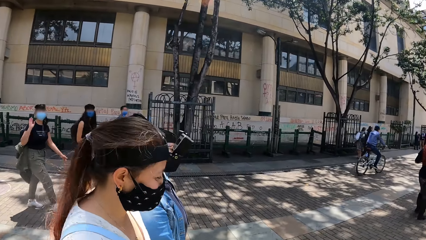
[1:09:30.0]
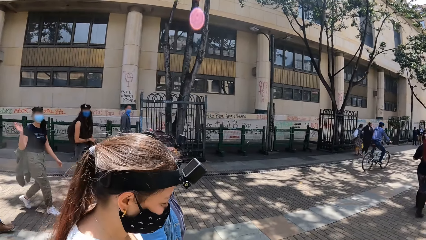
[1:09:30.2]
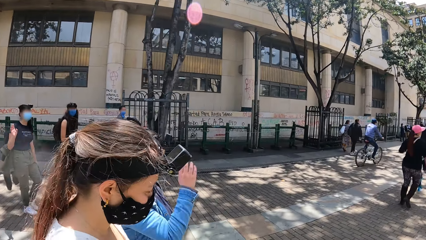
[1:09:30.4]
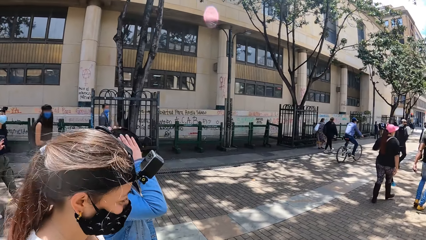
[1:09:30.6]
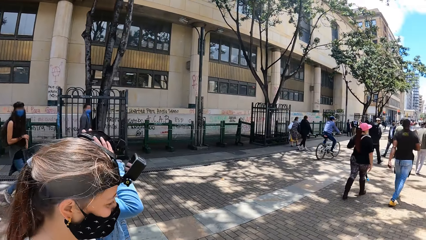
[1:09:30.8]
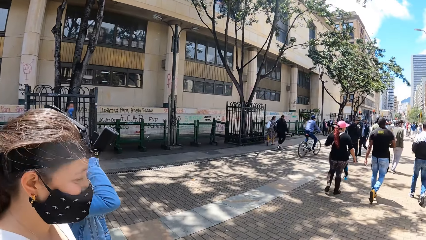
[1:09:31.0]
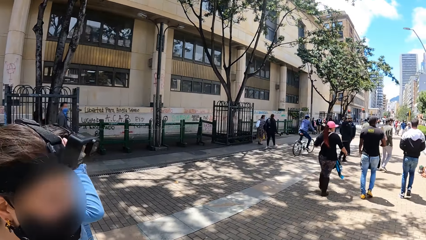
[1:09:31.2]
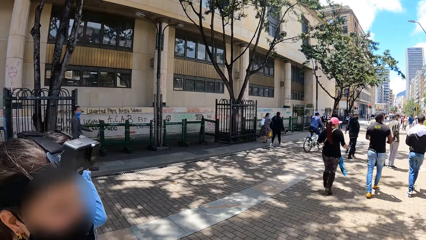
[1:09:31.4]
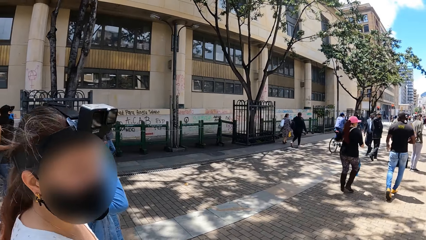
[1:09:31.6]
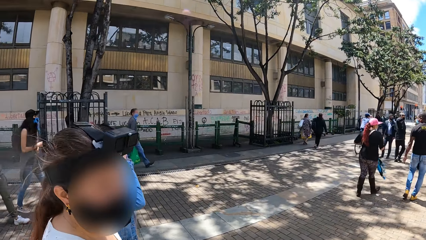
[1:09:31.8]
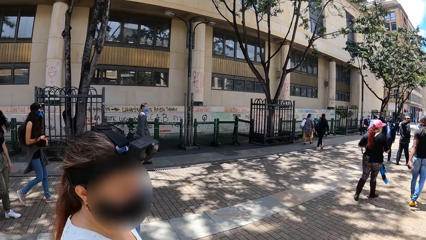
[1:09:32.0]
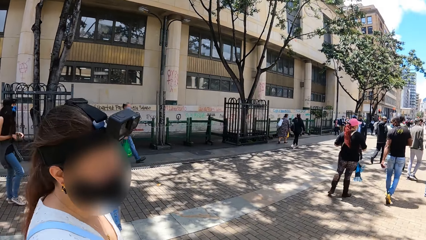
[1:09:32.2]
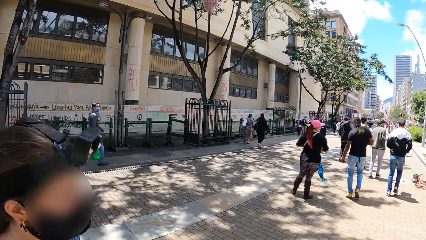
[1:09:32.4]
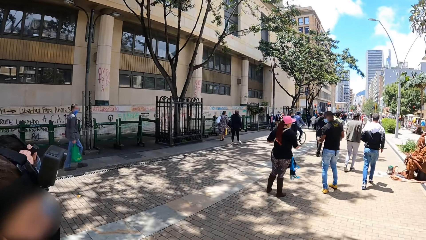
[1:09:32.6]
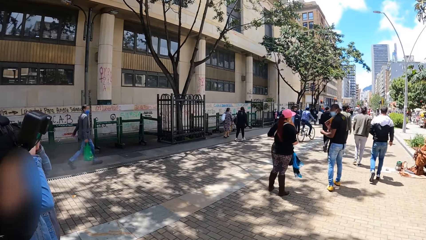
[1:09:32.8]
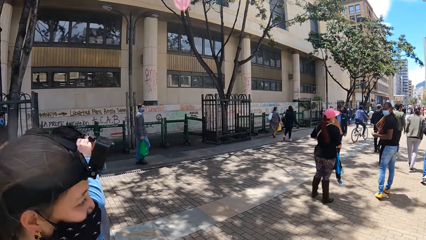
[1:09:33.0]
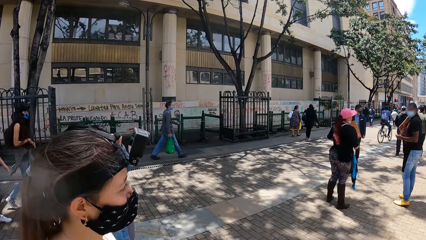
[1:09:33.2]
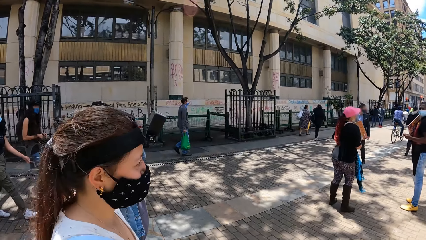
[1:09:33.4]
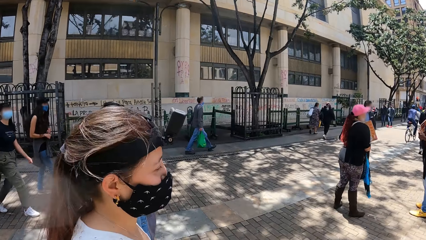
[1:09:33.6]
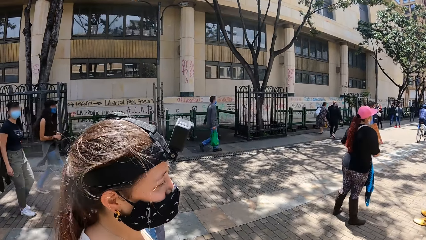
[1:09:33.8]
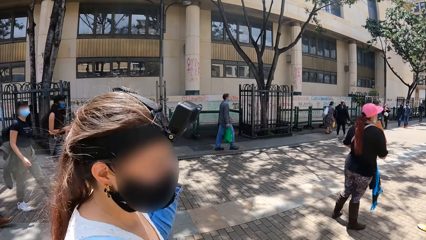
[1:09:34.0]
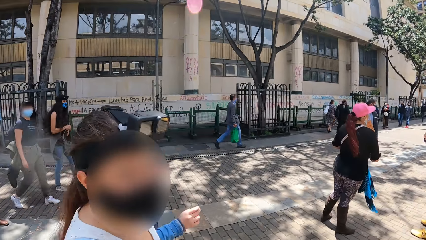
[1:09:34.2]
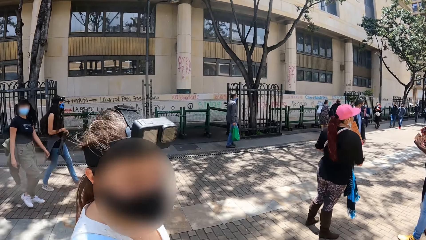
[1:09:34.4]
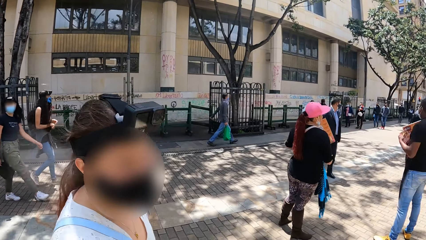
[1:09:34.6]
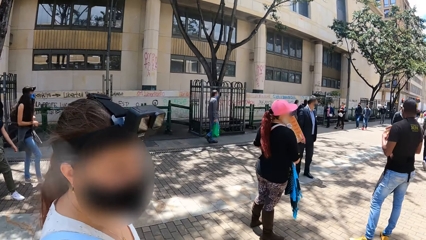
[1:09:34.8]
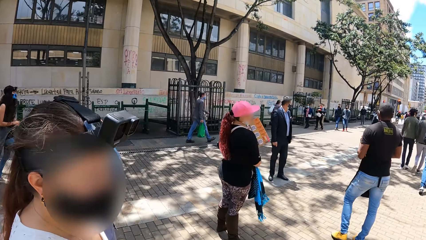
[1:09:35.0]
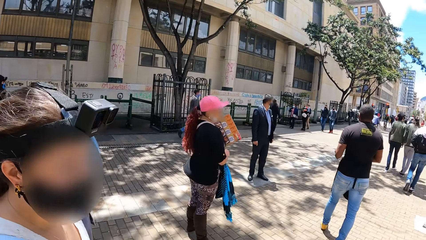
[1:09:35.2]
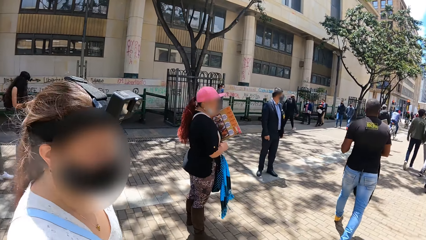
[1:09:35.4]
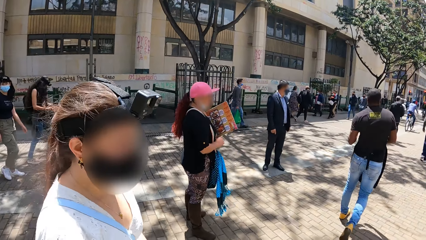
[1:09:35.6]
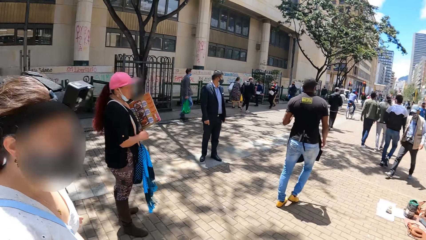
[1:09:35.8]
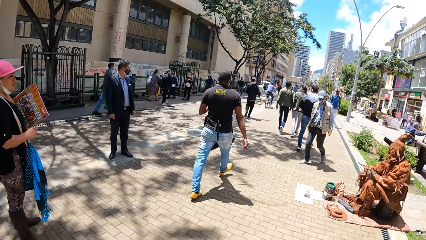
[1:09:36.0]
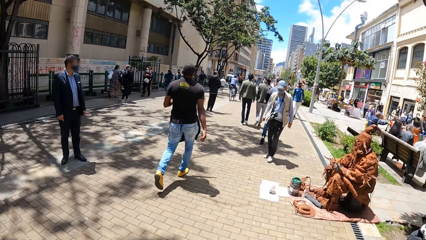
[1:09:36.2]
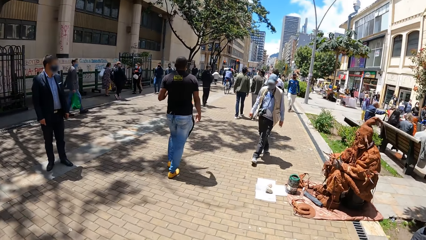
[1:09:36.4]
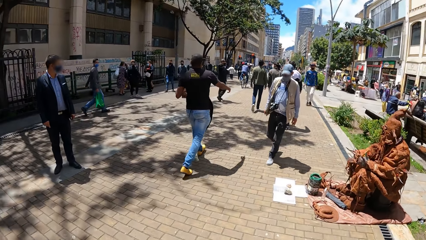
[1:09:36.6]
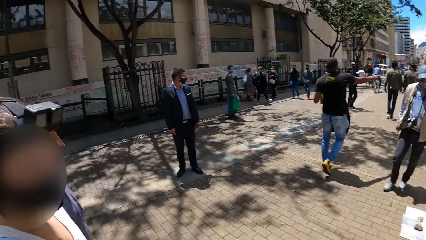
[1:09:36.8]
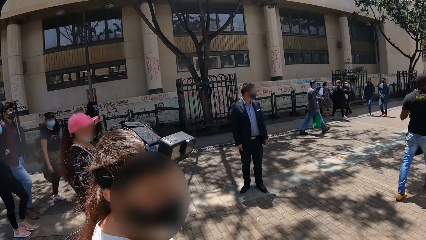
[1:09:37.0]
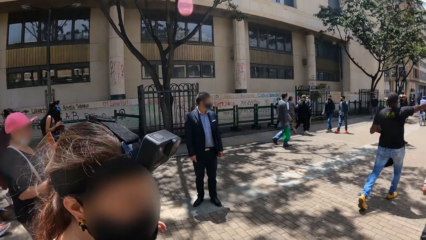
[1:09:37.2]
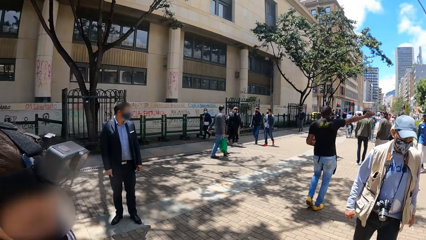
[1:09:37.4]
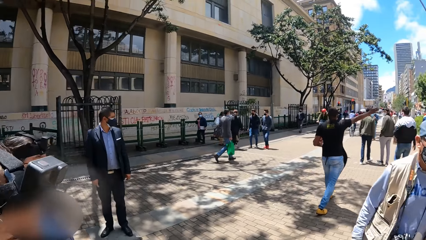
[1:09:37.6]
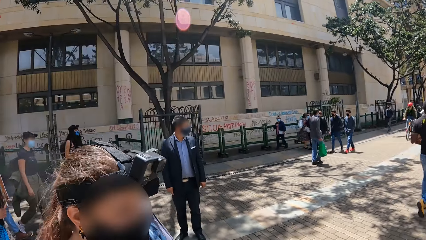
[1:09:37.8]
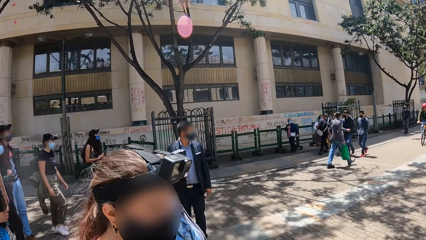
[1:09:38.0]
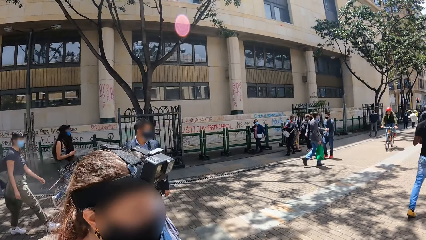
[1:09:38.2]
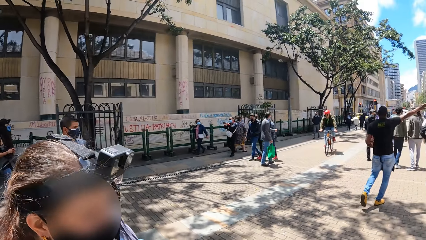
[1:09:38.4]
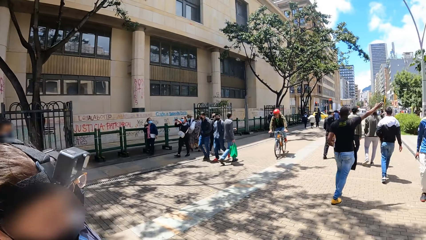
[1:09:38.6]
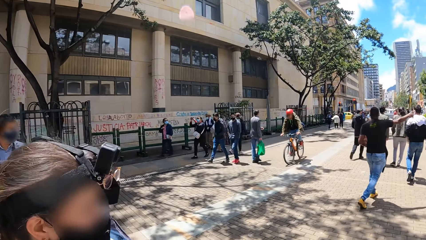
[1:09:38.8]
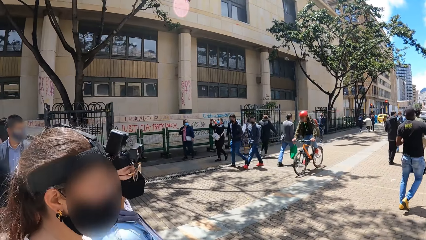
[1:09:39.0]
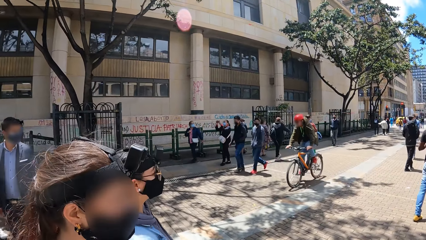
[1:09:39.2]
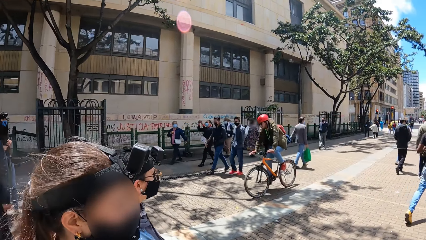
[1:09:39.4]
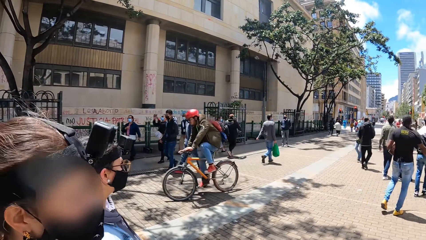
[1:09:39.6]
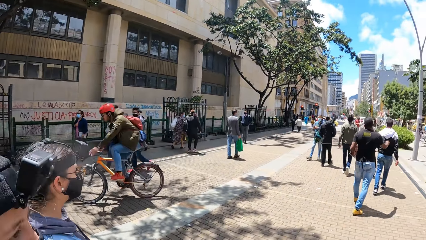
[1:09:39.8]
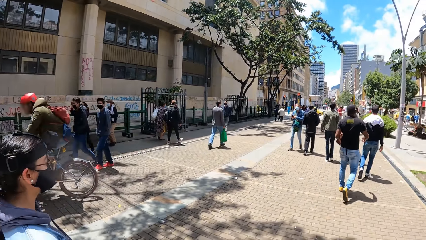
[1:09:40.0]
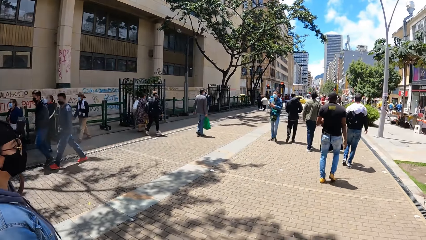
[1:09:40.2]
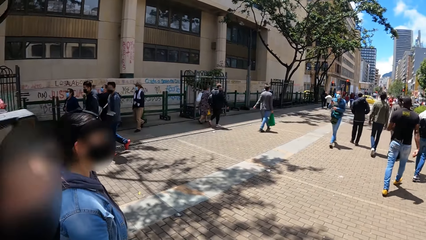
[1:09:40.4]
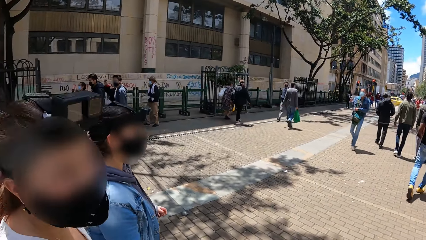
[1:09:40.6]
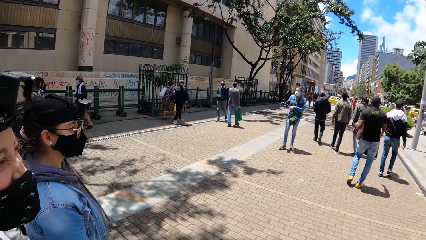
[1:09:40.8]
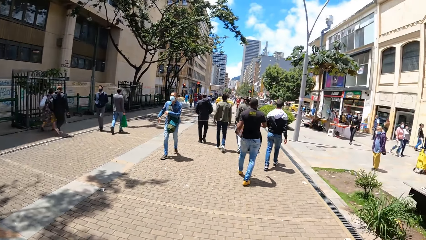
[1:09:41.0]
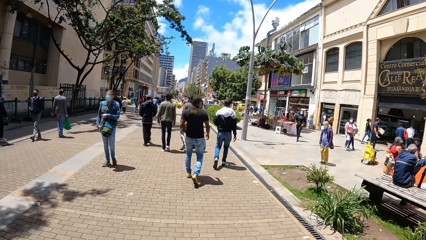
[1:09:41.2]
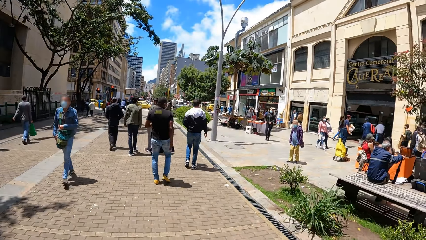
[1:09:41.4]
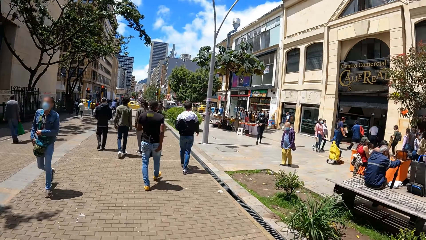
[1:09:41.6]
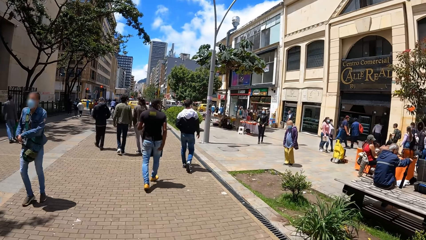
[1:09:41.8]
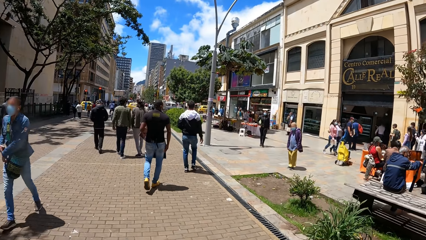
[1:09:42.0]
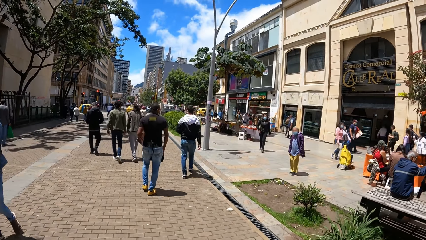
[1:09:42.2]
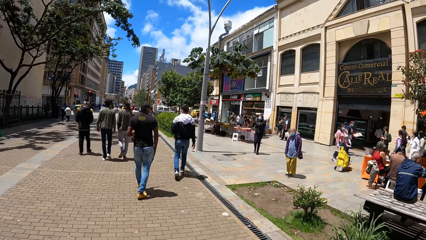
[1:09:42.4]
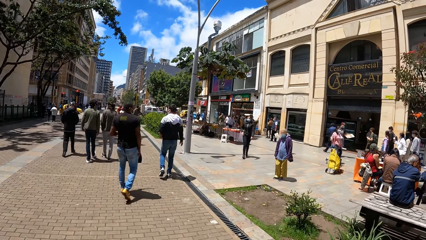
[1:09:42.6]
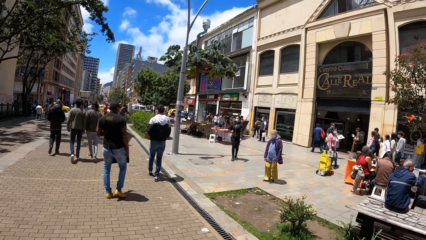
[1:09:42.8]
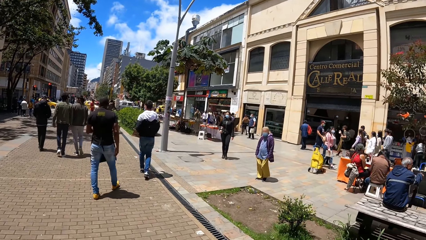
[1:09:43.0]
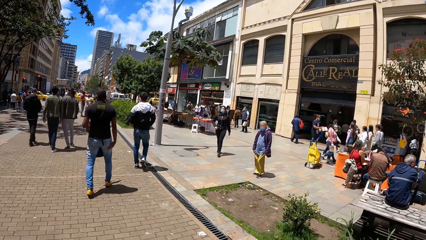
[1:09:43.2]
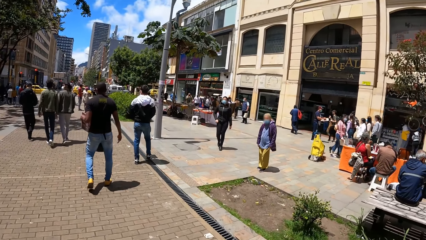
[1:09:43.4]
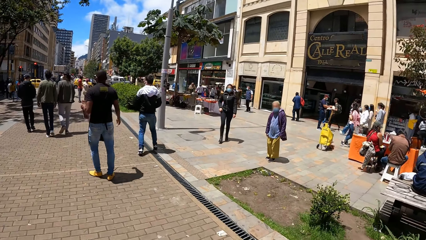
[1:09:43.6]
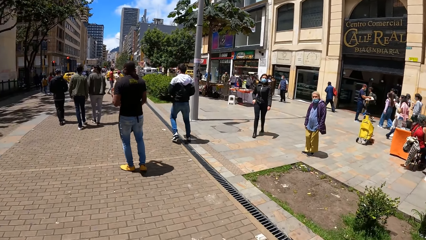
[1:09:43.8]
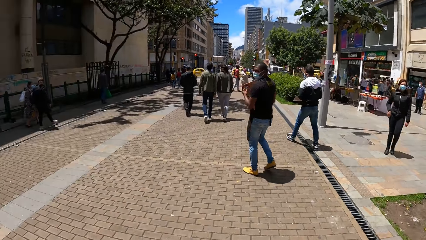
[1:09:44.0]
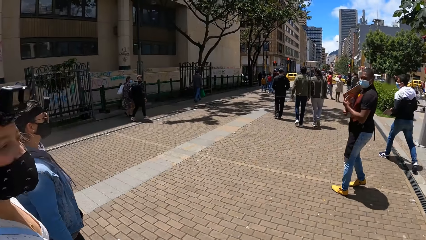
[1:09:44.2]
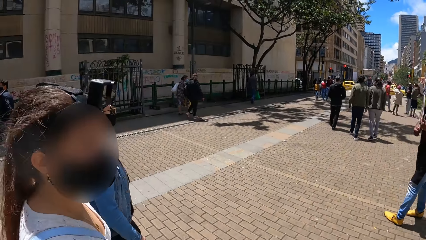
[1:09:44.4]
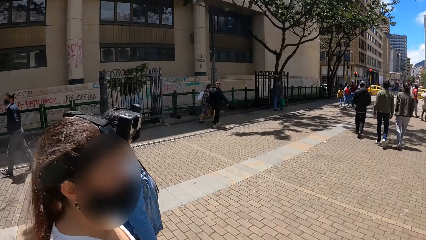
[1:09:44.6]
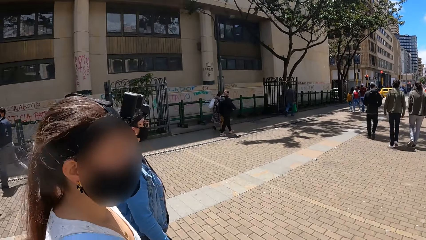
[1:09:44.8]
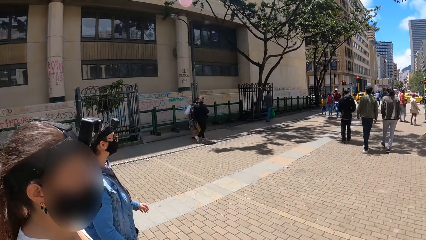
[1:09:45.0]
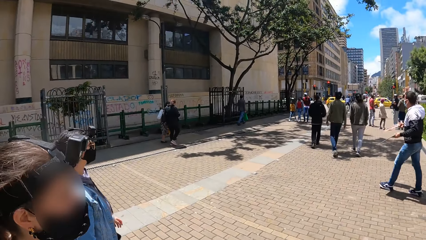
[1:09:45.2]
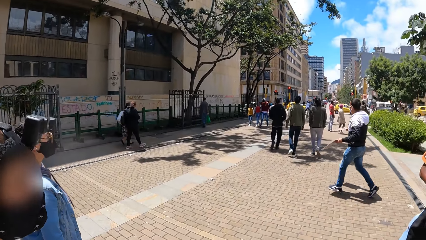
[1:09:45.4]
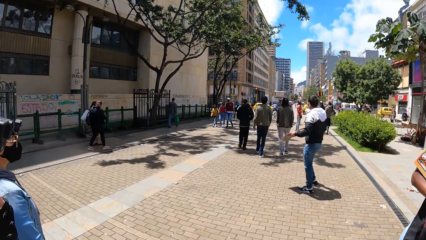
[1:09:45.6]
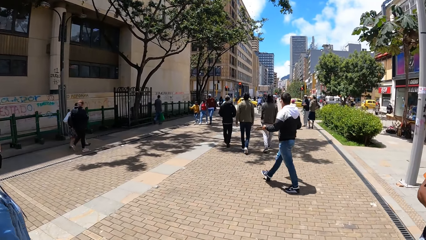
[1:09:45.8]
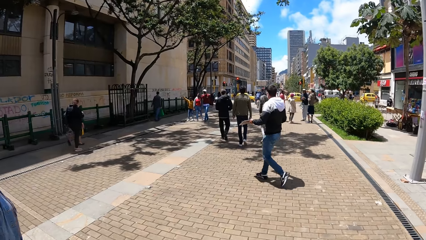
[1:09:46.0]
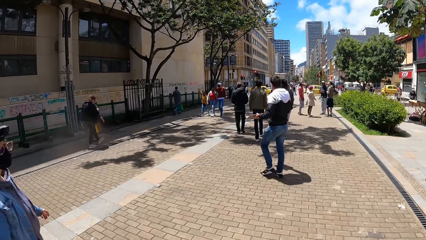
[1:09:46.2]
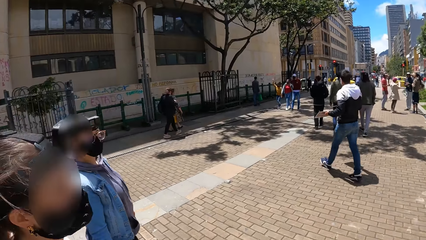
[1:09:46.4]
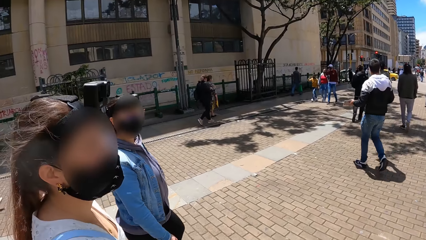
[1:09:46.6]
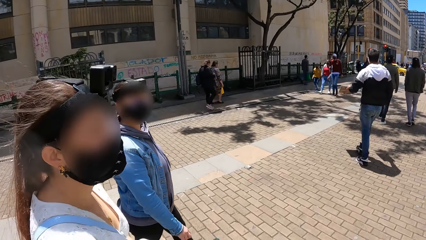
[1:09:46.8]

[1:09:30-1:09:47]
The camera wearer interacts with a woman. The woman touches the camera on her head with her right hand. The camera wearer looks around. They interact with the woman. They walk on the pathway. They interact with the woman.
